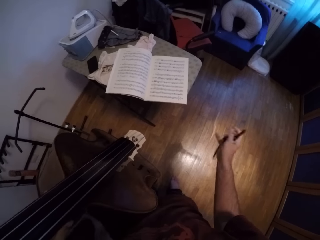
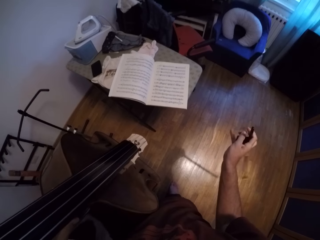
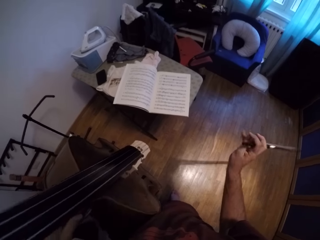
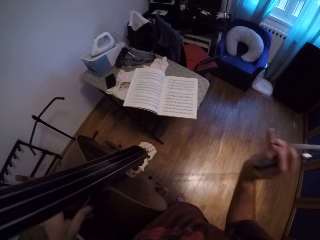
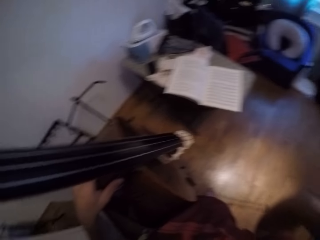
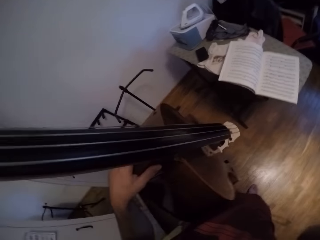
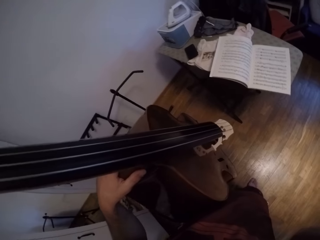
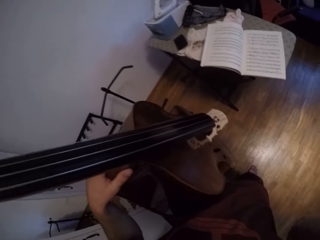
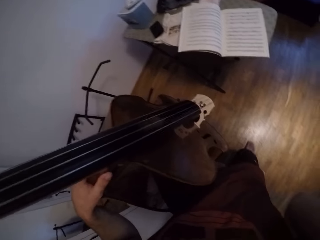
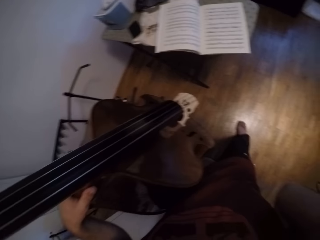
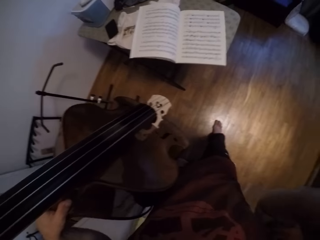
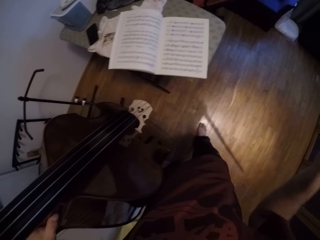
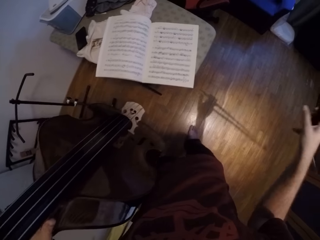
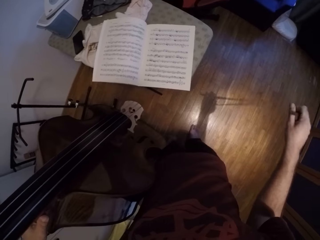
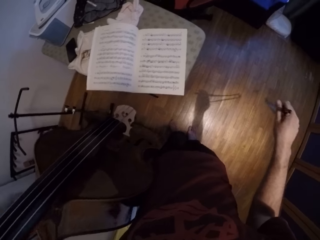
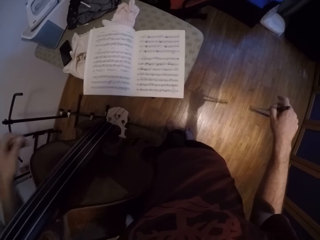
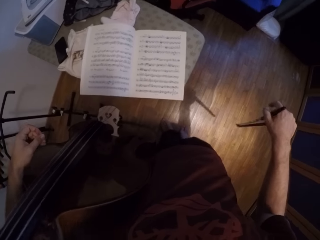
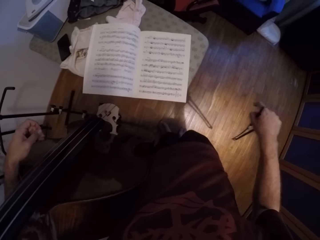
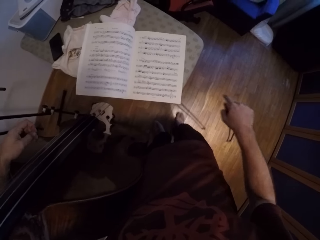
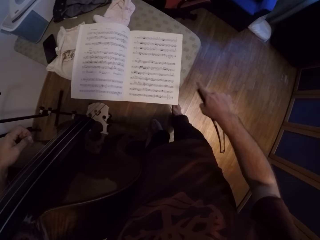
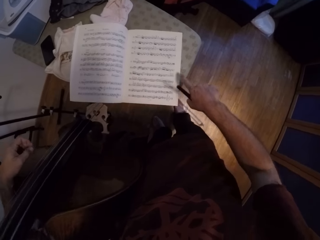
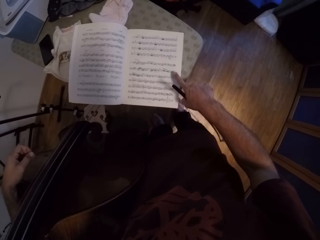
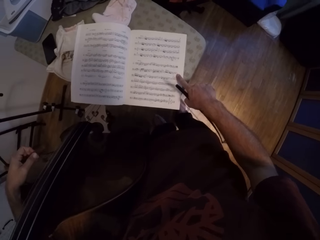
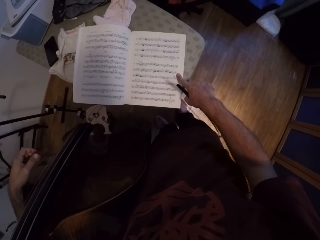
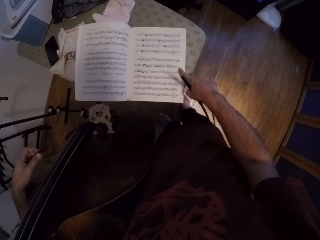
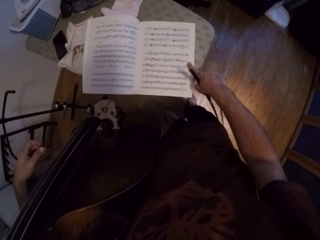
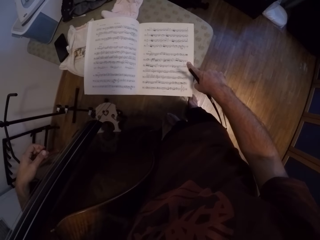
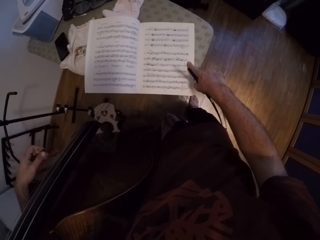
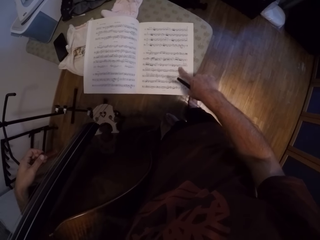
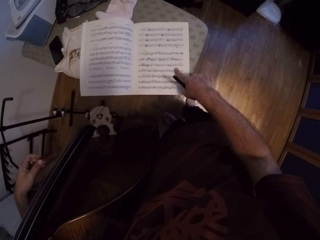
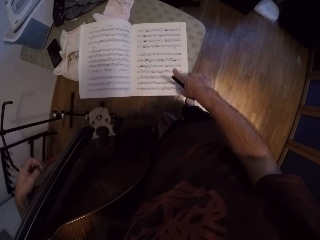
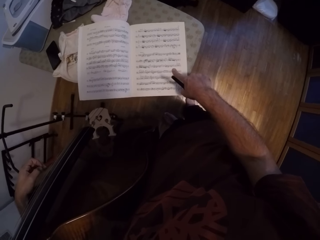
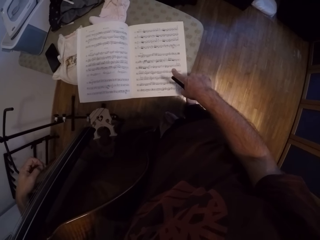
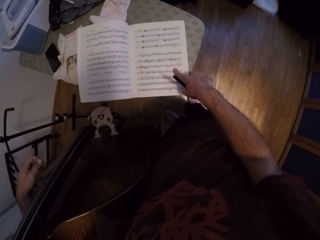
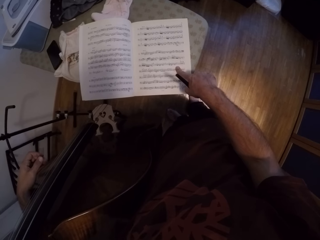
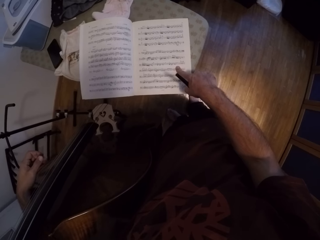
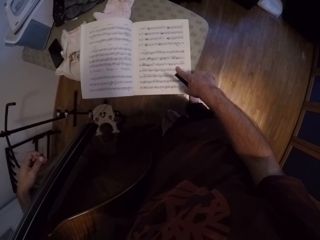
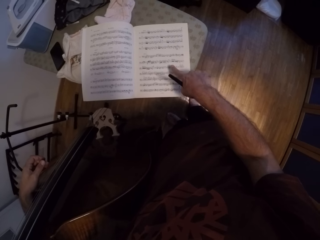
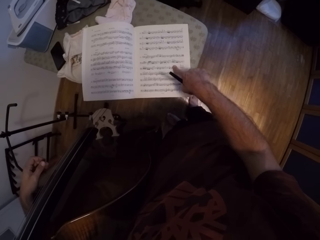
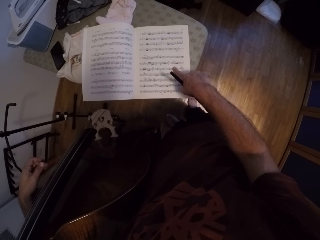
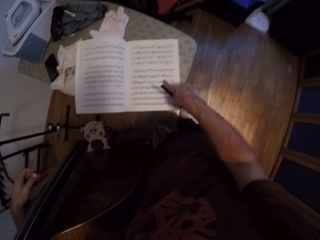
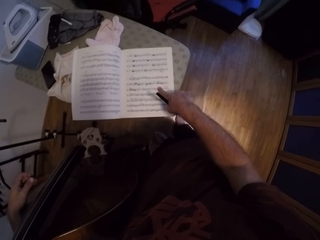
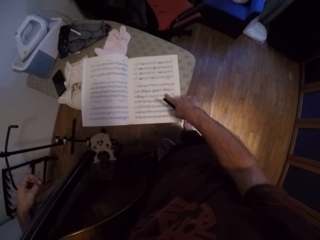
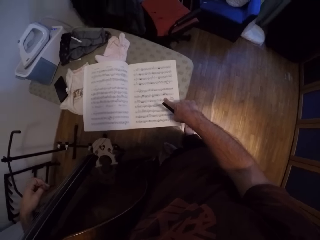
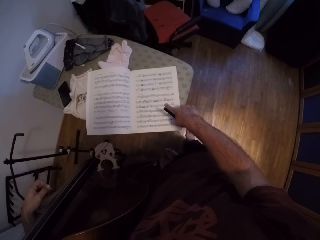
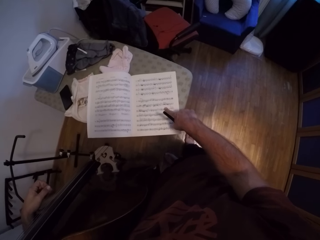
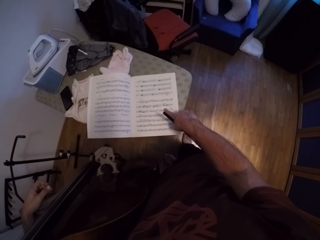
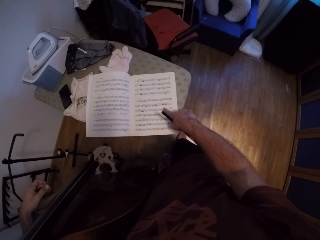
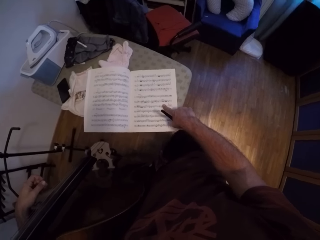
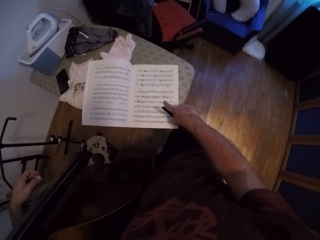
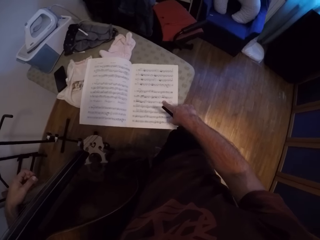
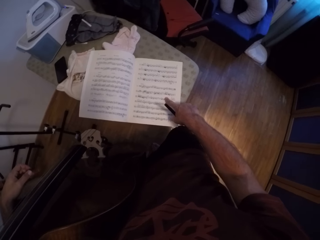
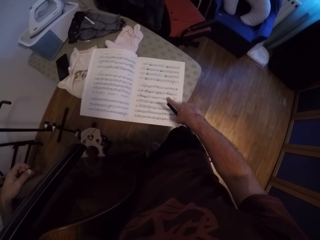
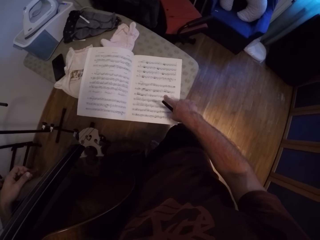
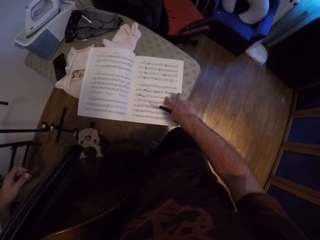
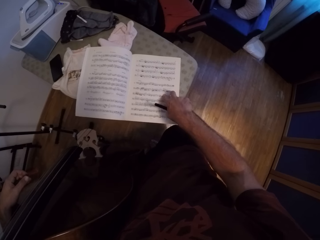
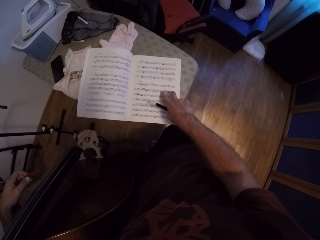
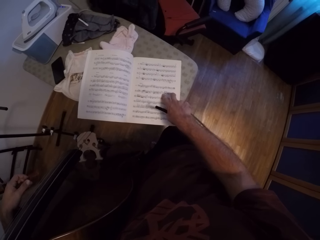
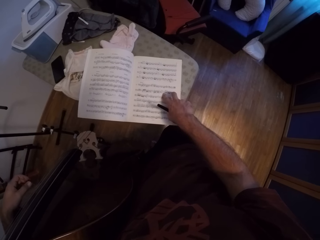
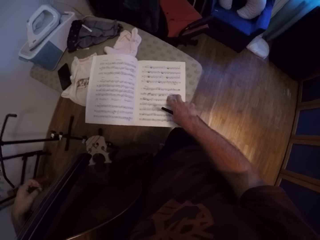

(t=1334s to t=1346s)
The camera wearer pauses. He holds the jules pajeot in his right hand. He raises up his right hand. He looks at the music book. He points at the book with his right hand. He looks at the music book again.

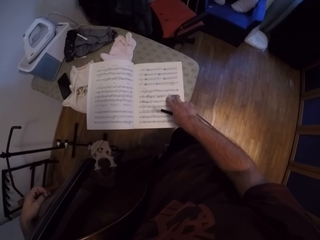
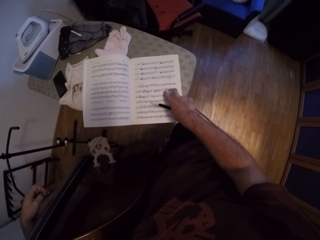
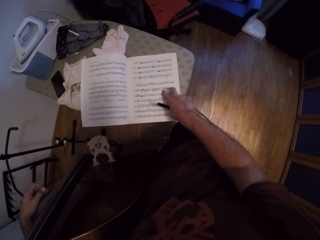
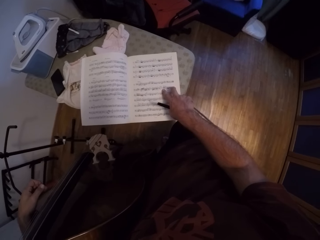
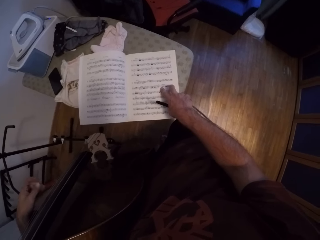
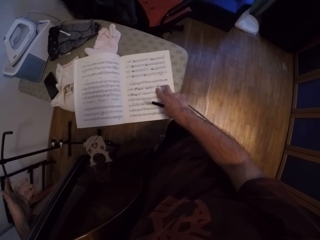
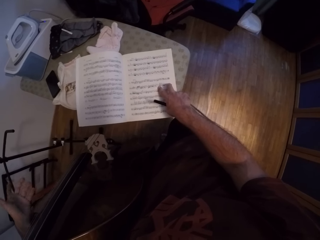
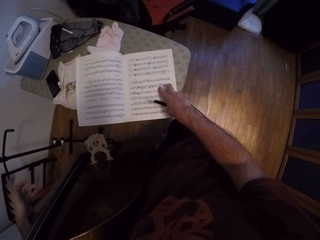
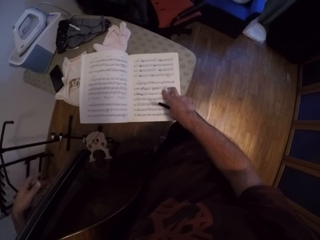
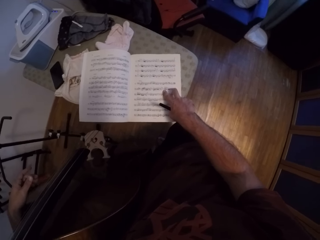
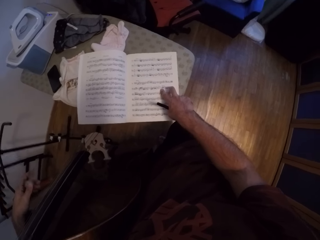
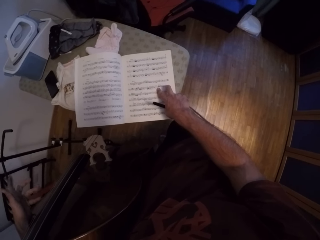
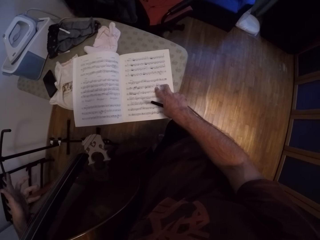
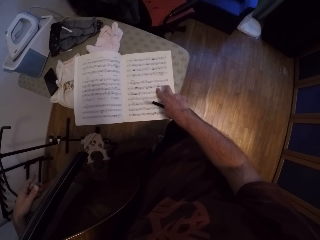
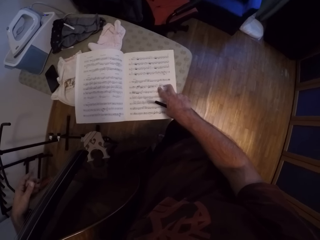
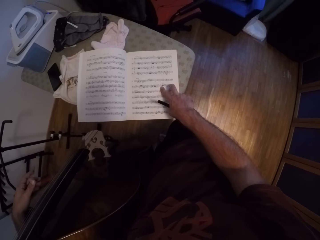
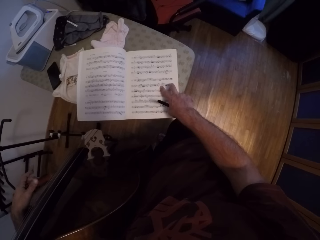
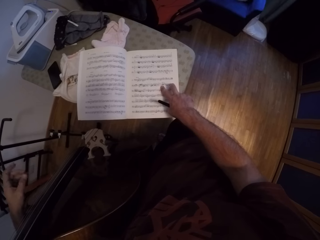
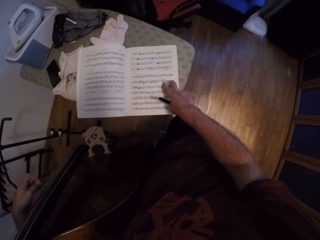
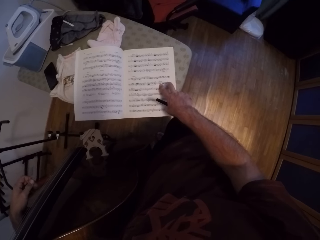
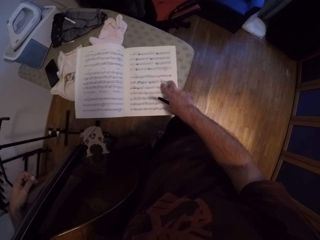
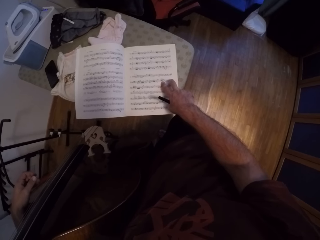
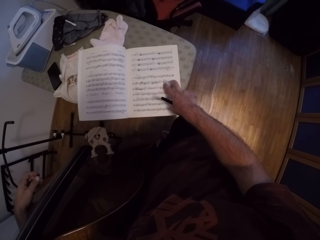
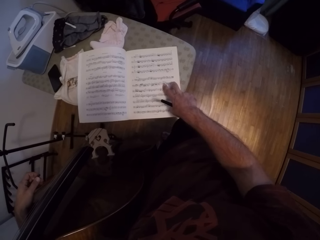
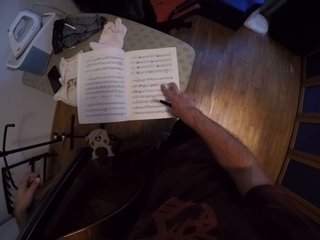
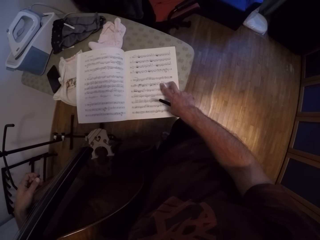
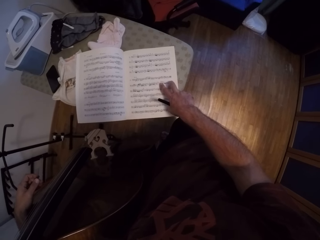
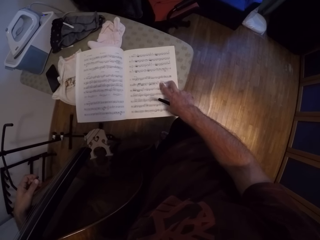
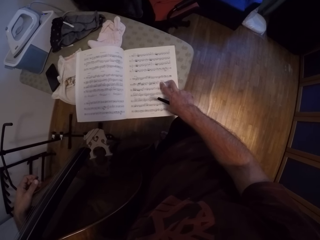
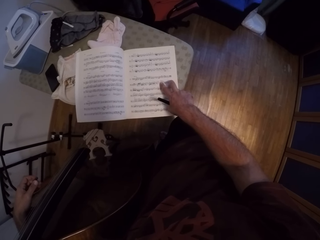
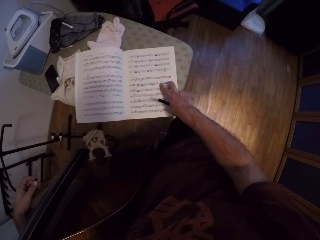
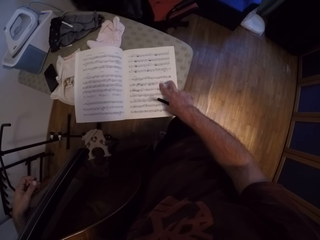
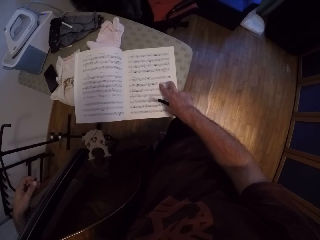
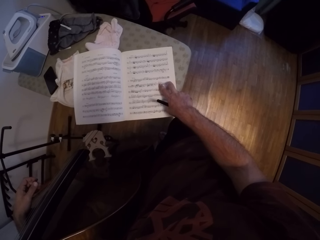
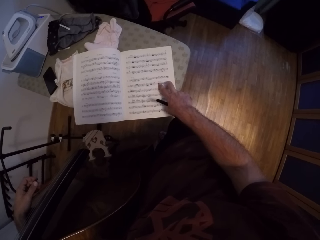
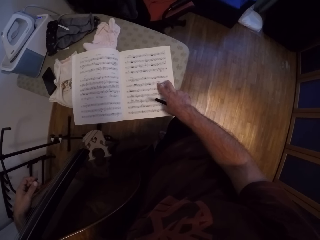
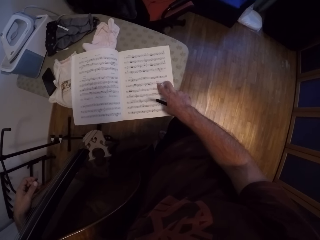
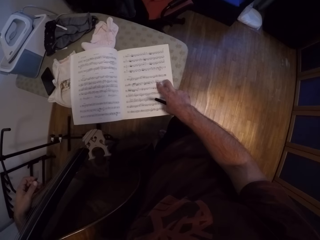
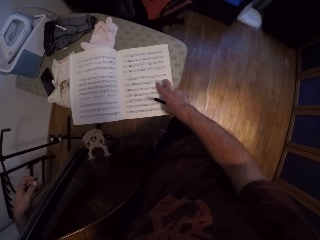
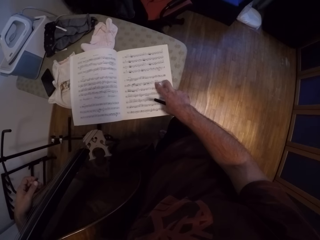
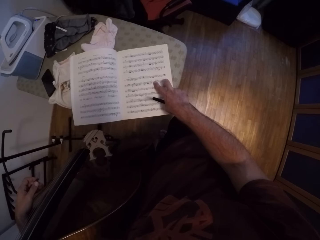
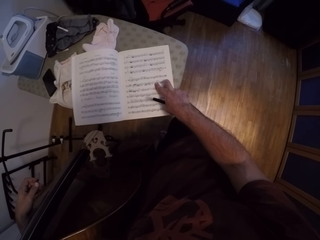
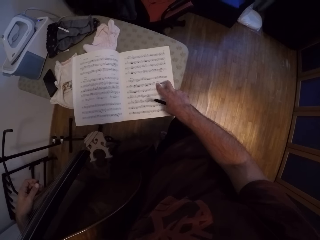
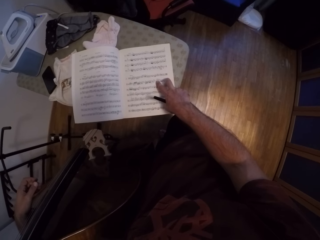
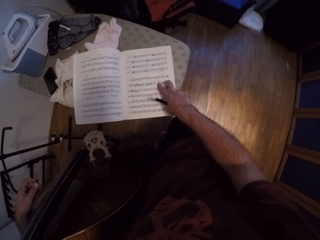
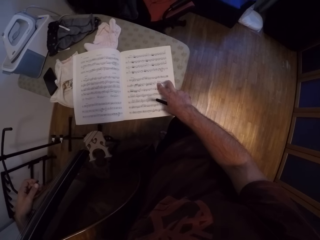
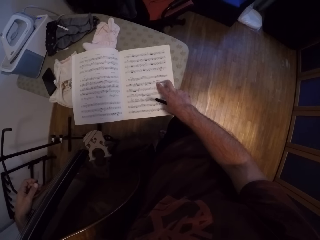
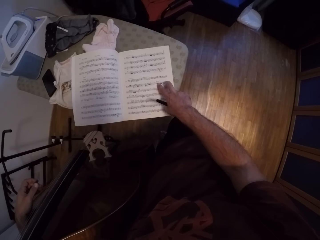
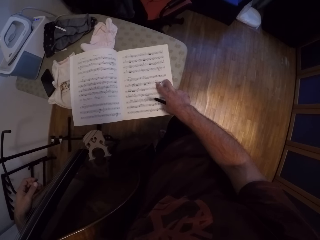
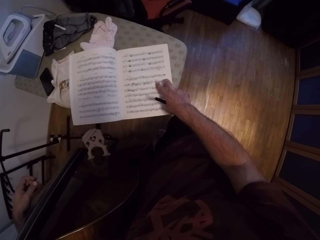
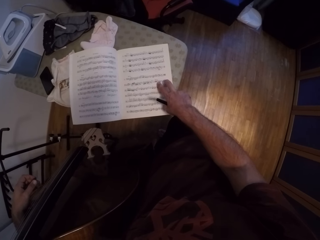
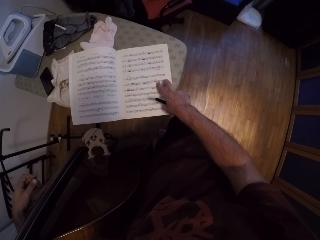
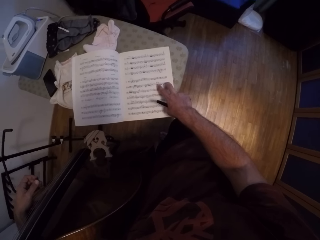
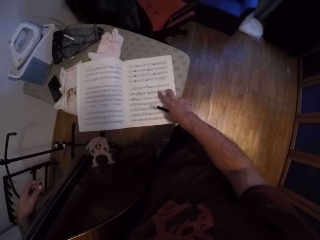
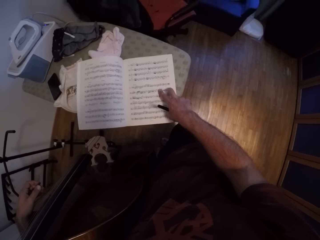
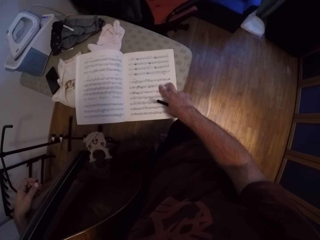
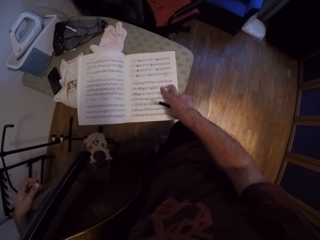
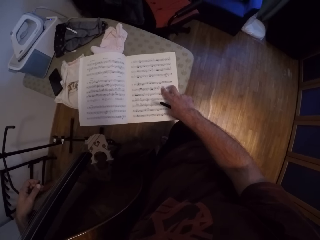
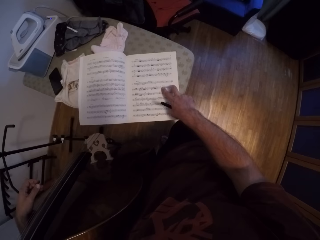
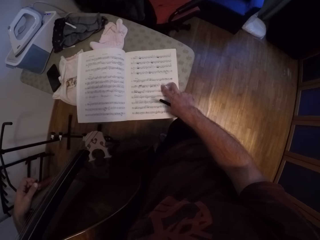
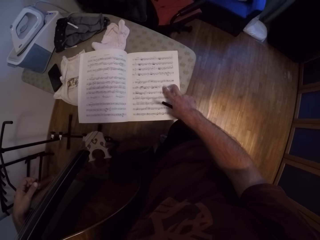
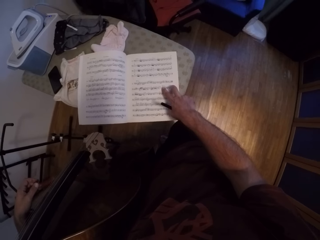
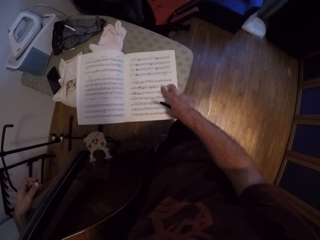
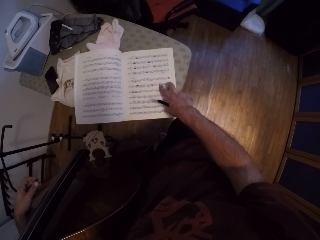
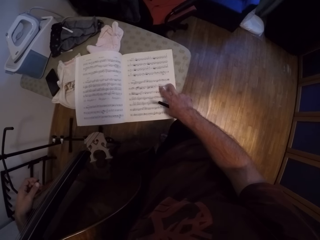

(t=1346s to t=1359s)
The camera wearer moves his left fingers. He touches the book with his right hand.
